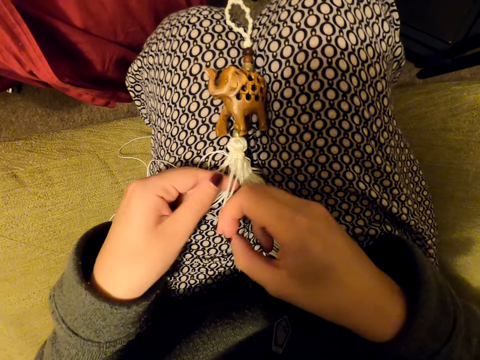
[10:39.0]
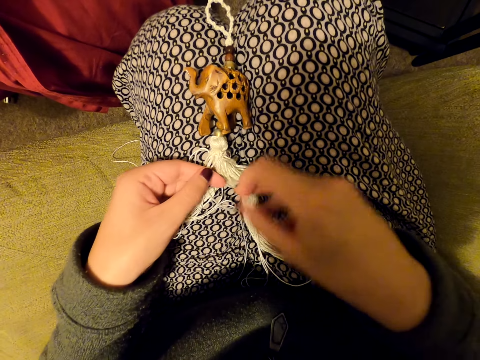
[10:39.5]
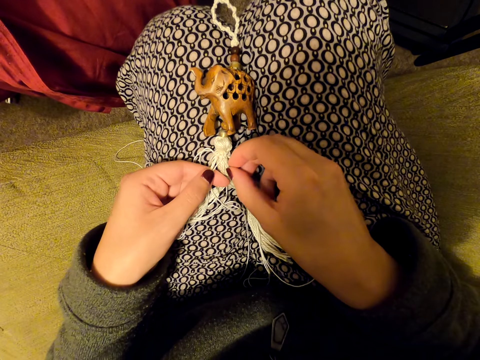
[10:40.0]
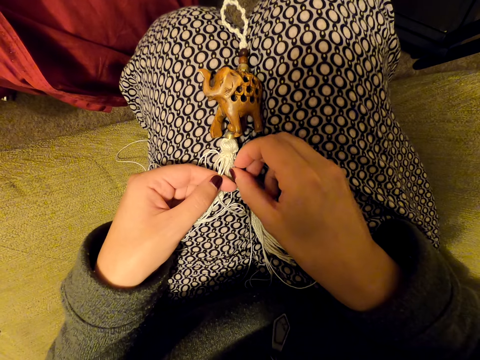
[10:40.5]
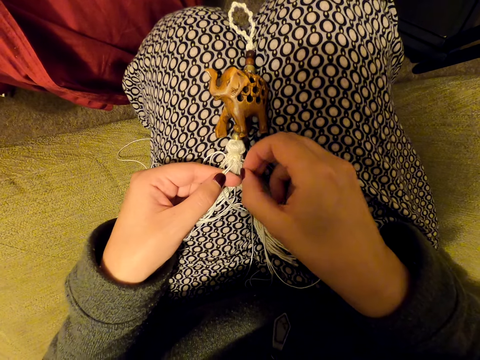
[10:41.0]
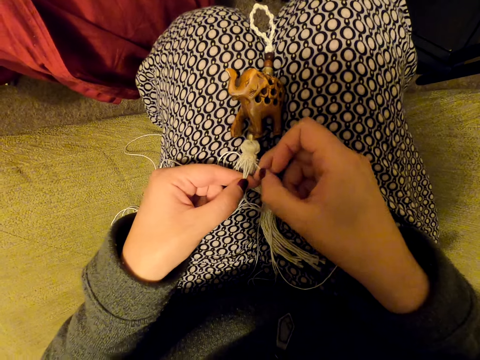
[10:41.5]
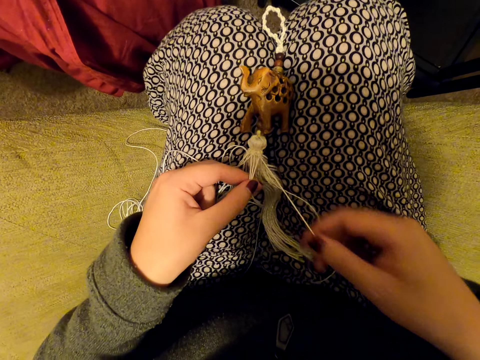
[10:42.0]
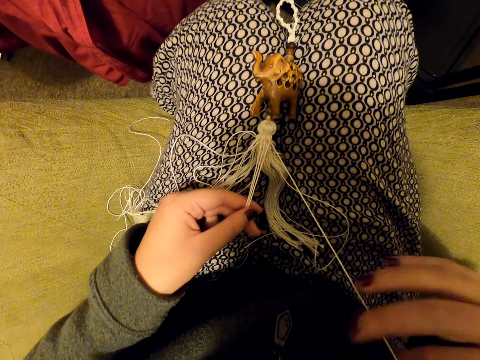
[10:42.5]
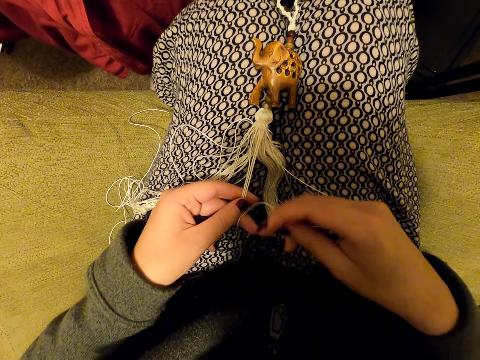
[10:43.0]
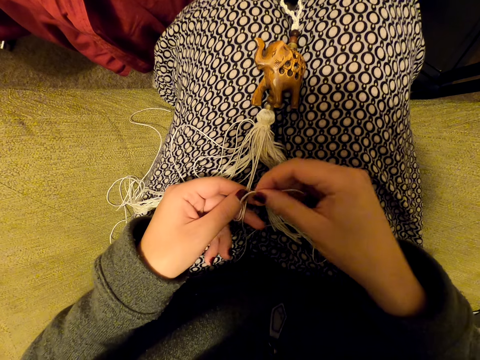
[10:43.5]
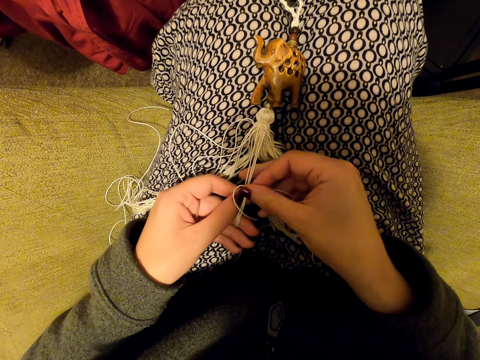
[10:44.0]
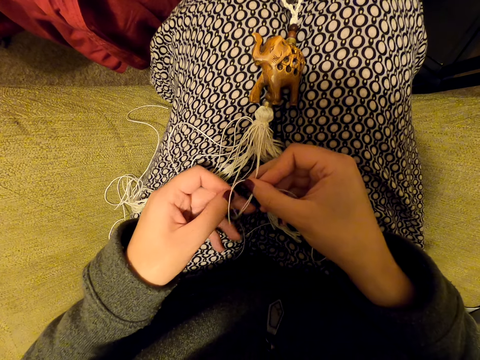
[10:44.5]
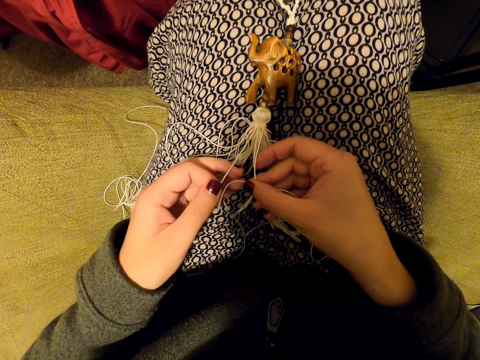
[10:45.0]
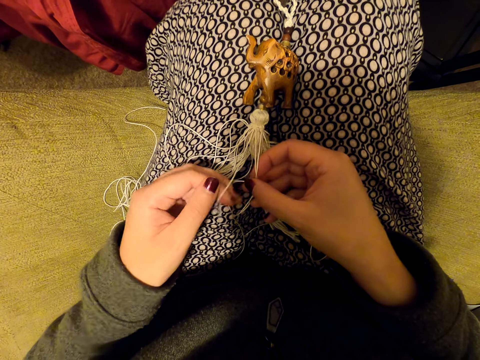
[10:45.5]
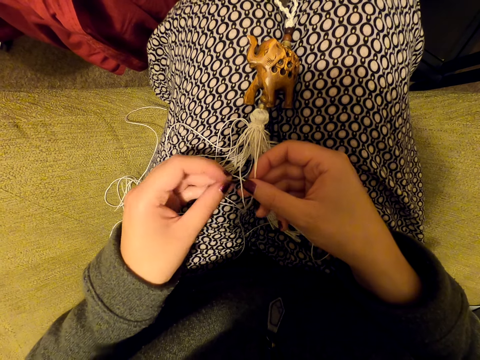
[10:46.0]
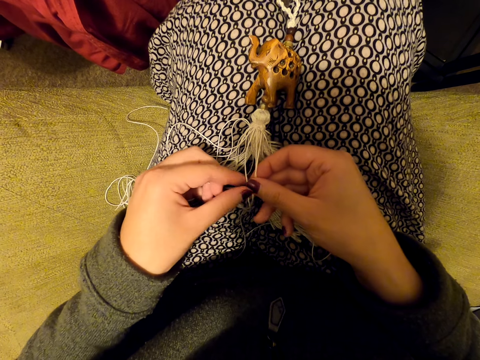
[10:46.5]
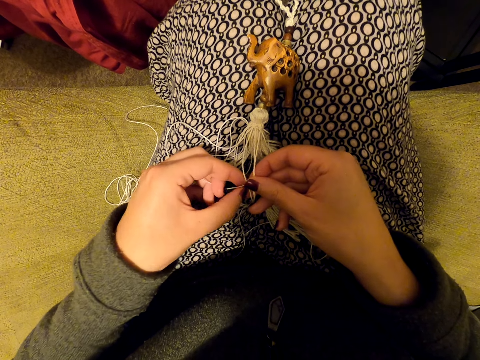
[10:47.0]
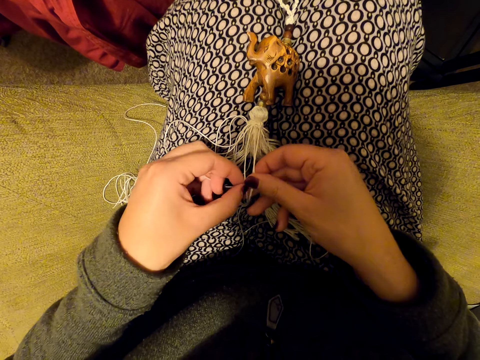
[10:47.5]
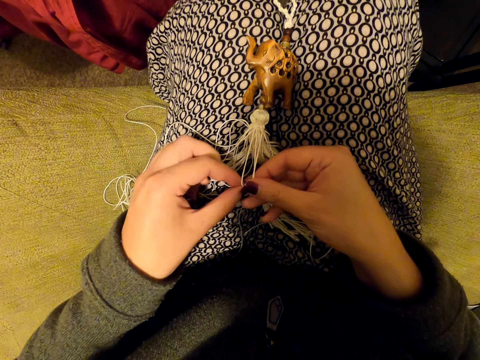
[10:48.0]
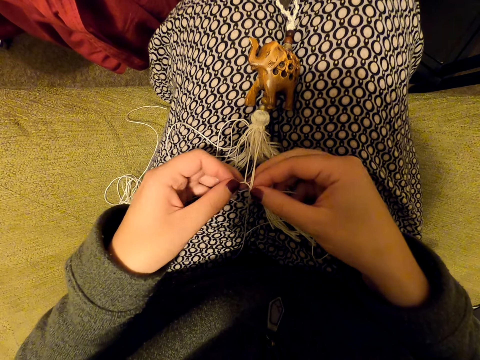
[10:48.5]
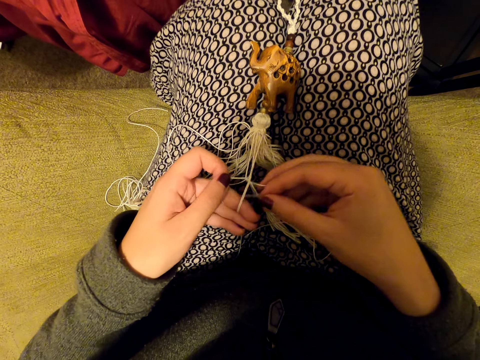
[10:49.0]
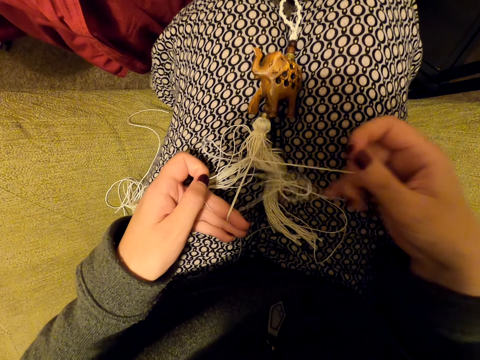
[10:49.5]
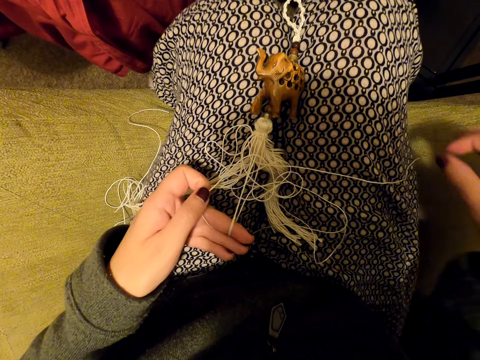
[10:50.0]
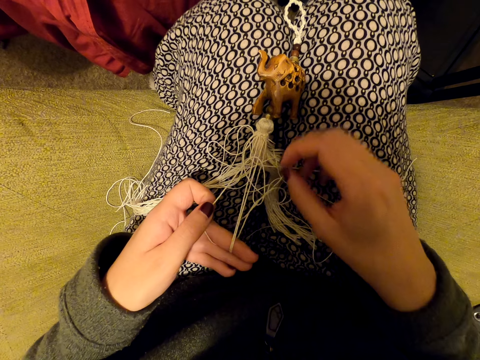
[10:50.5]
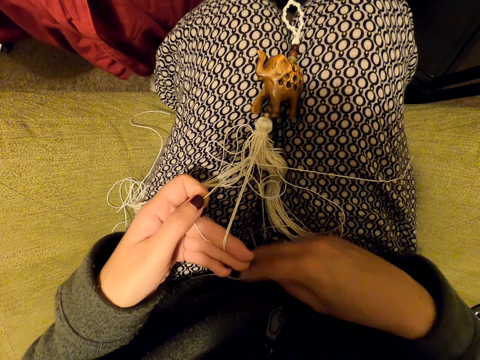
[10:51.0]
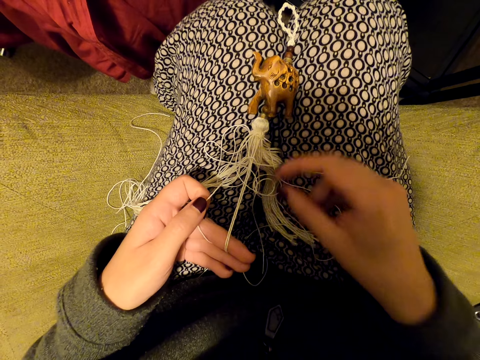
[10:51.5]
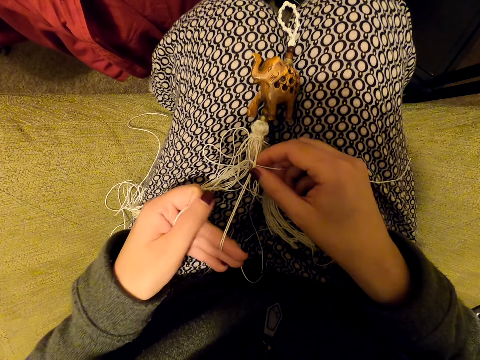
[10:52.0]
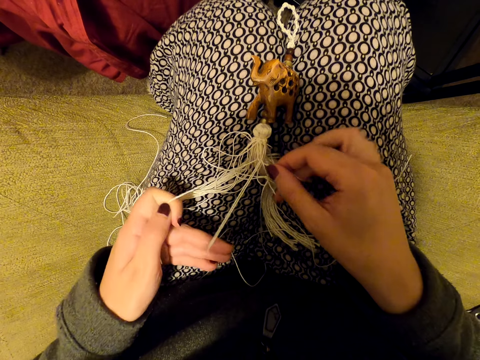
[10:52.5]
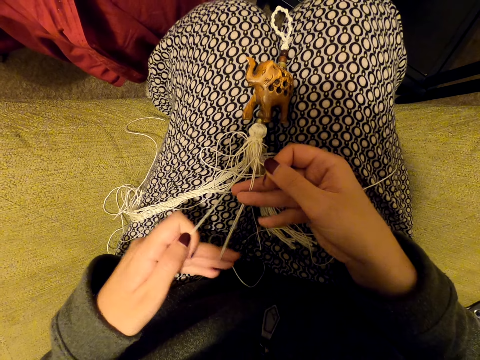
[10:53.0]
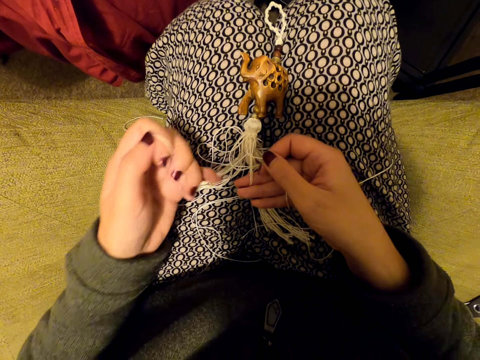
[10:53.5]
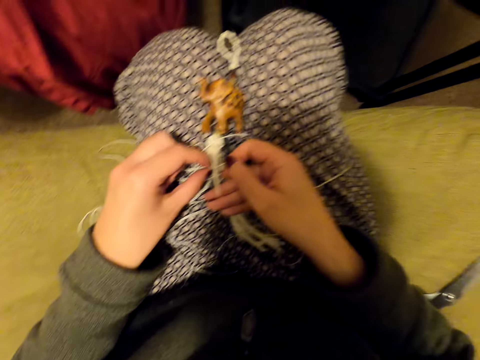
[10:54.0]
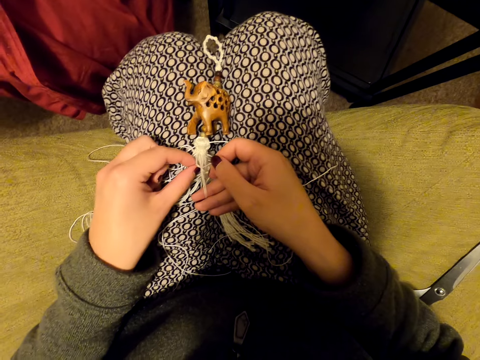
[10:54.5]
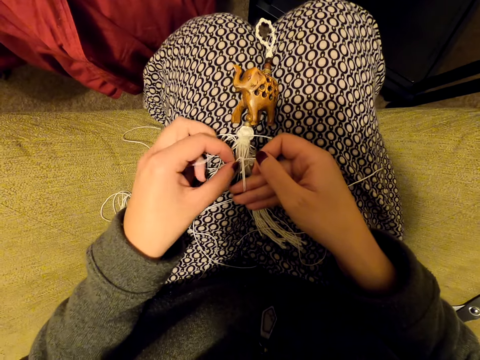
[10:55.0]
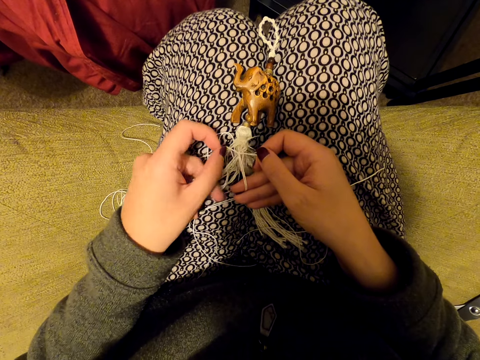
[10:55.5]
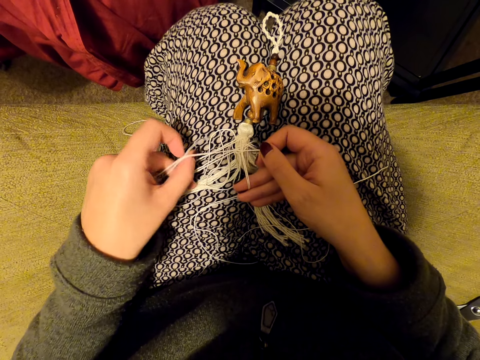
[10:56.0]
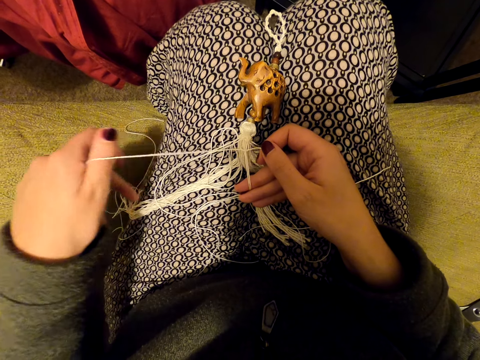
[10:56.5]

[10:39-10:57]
The camera wearer switches the thread to the other hand. She picks up threads and pulls the thread. She knits a tassel decoration with both hands. She pulls the thread and puts the threads on her leg. She aligns a thread. She tightens the knot.

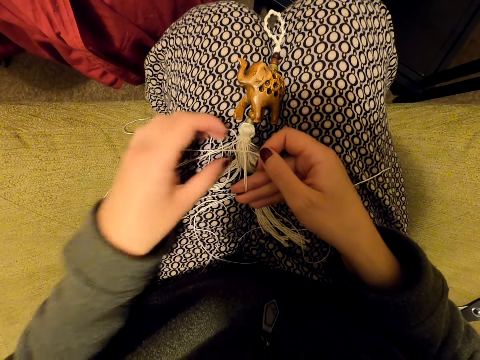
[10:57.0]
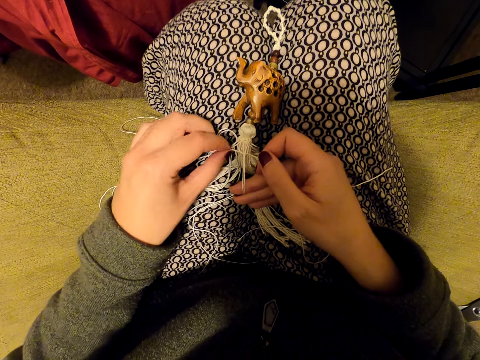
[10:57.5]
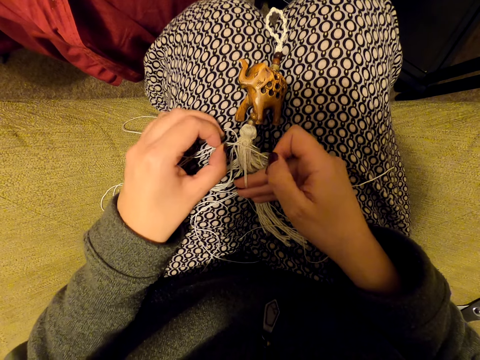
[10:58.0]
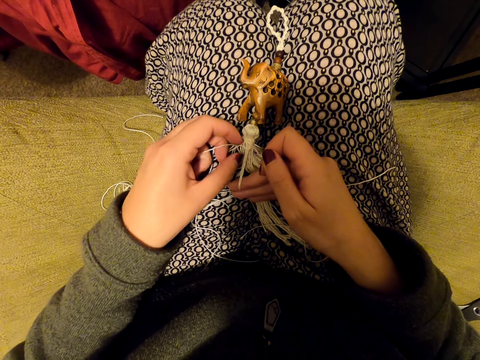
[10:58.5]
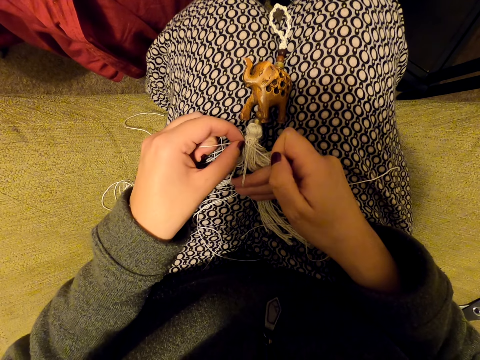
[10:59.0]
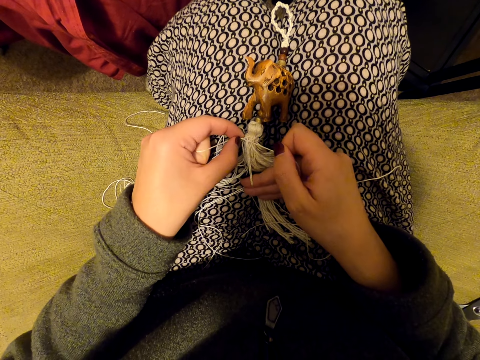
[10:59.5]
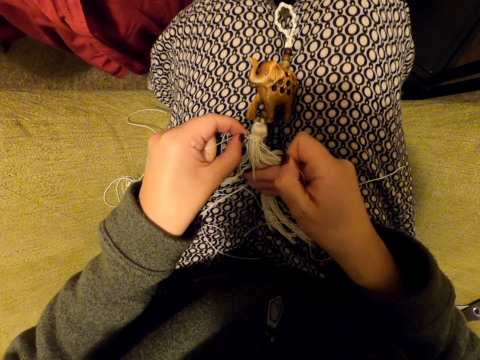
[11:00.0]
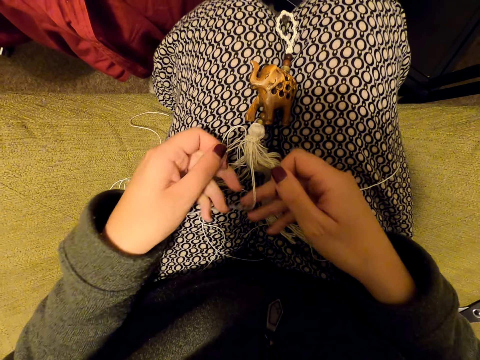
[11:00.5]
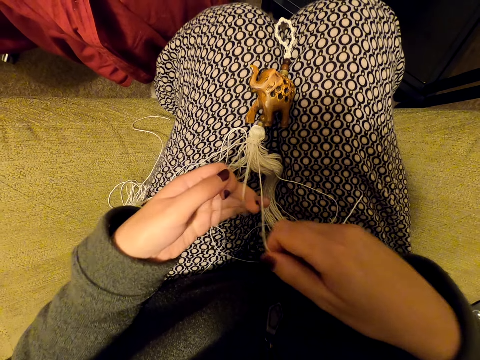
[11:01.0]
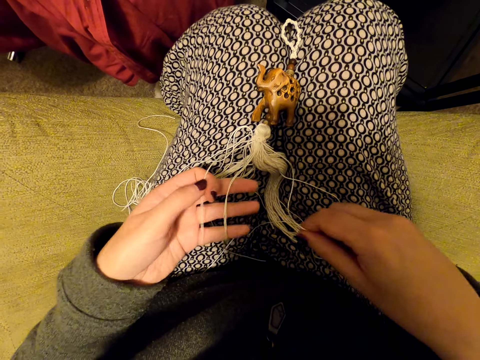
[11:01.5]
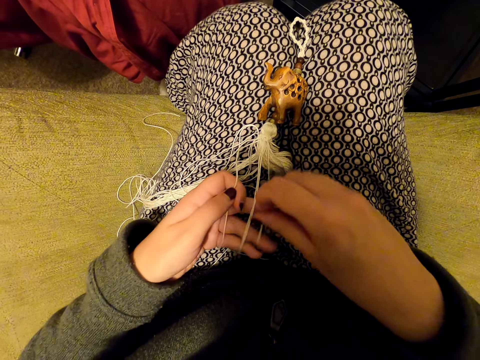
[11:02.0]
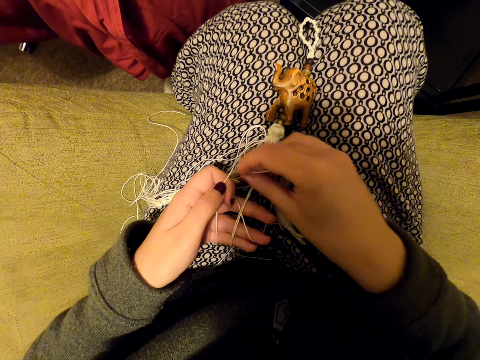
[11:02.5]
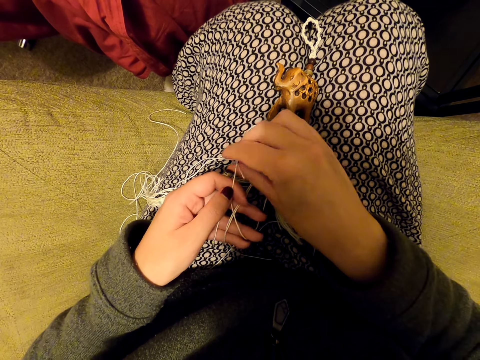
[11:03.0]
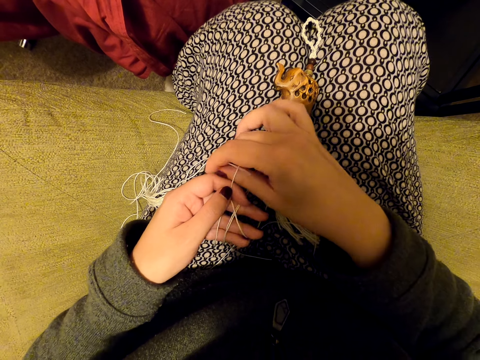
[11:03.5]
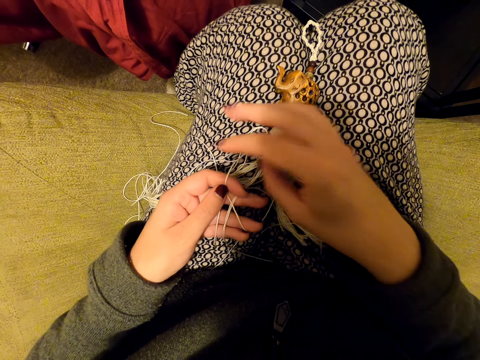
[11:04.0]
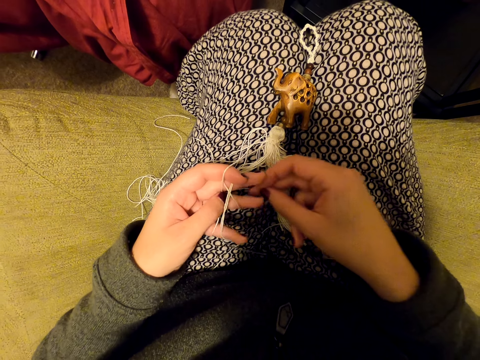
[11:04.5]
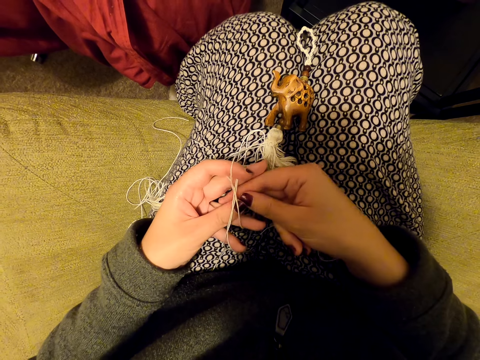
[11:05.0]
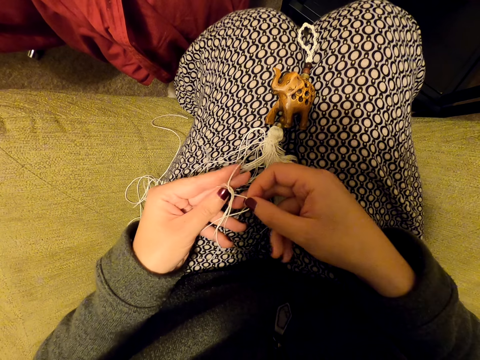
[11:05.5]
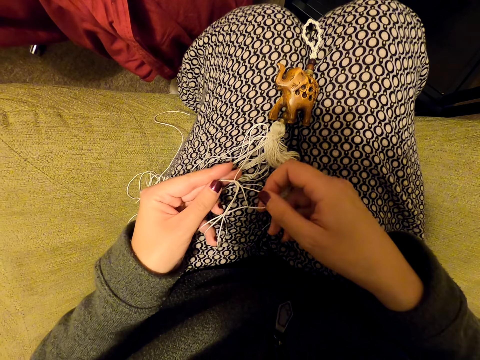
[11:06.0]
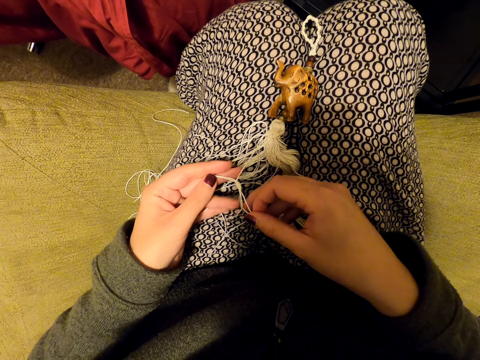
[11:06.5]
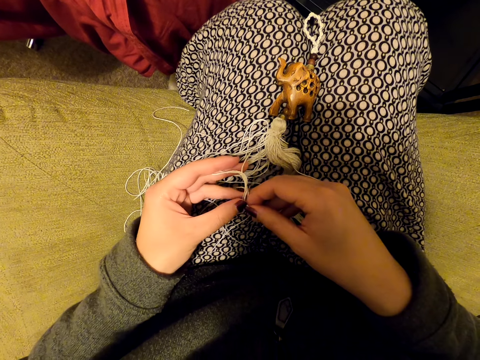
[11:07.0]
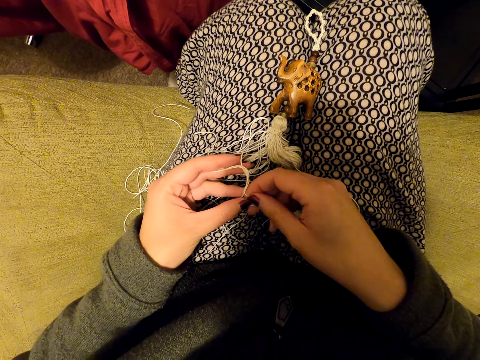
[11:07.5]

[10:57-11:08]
The camera wearer switches the thread to the other hand. They pull the threads. They knit a tassel decoration with both hands. They stretch the thread.
